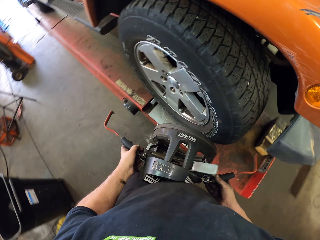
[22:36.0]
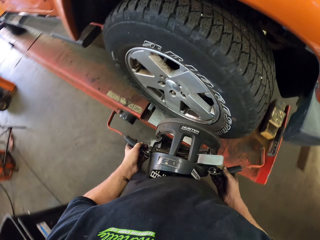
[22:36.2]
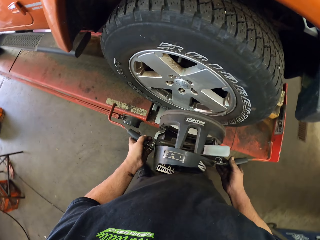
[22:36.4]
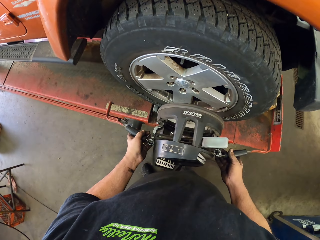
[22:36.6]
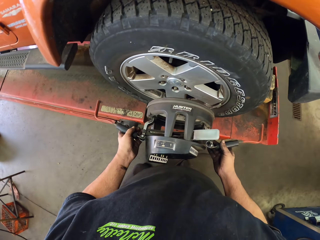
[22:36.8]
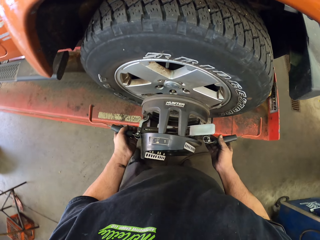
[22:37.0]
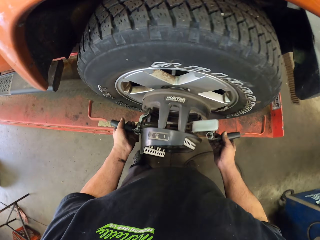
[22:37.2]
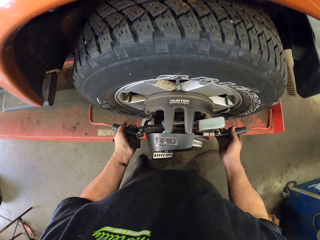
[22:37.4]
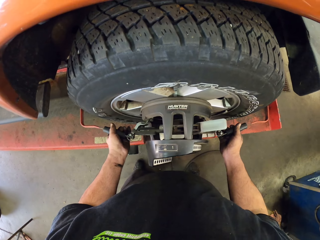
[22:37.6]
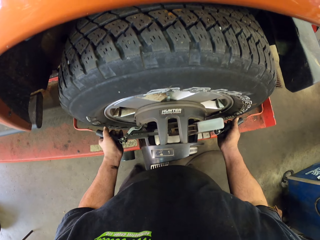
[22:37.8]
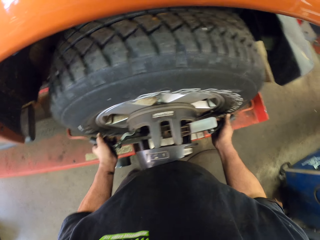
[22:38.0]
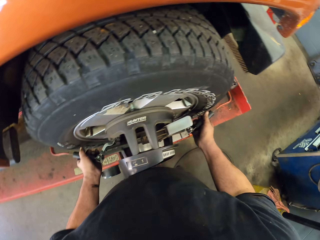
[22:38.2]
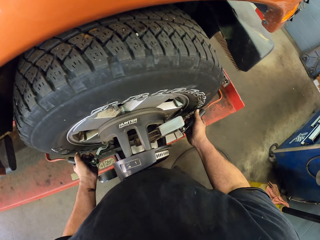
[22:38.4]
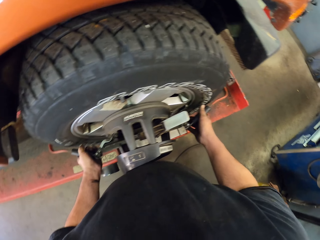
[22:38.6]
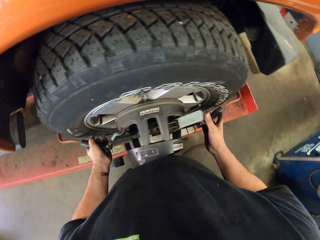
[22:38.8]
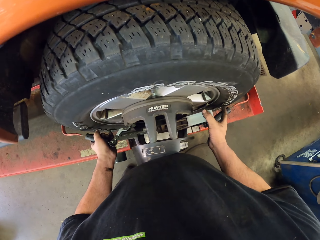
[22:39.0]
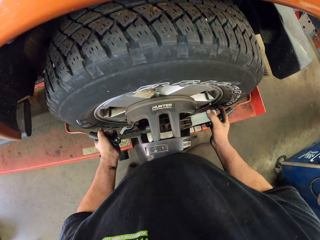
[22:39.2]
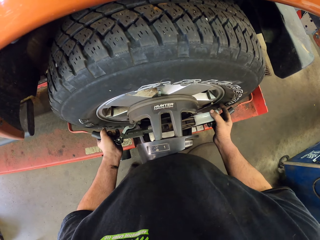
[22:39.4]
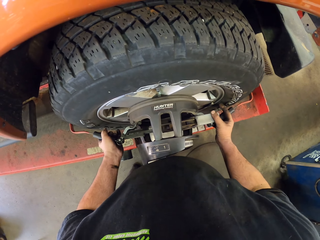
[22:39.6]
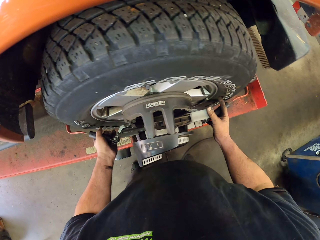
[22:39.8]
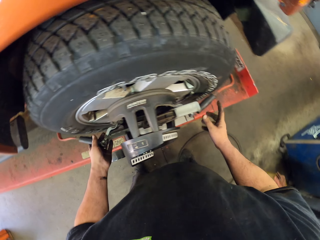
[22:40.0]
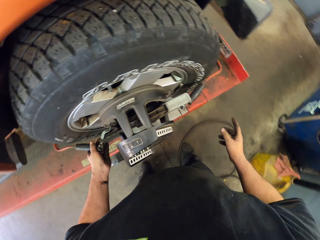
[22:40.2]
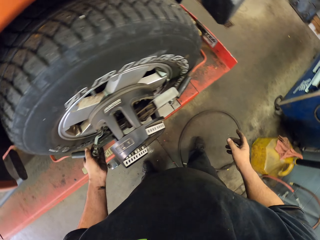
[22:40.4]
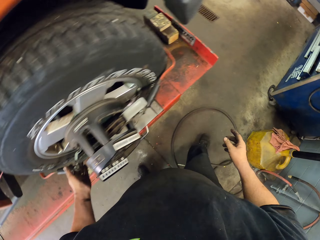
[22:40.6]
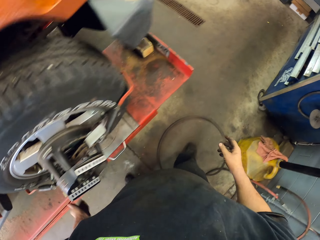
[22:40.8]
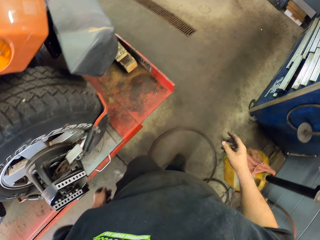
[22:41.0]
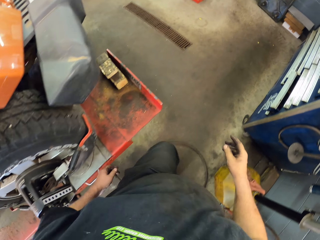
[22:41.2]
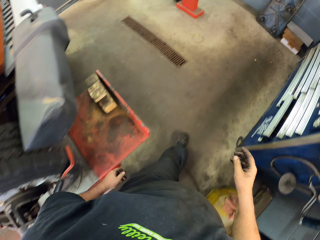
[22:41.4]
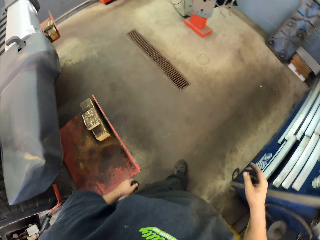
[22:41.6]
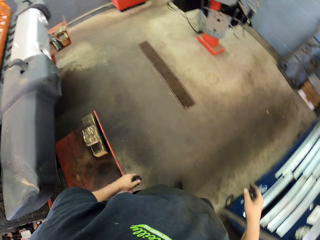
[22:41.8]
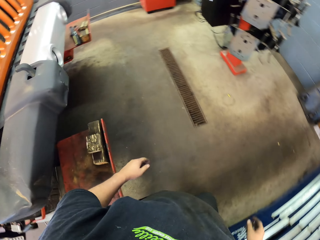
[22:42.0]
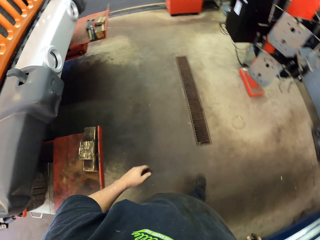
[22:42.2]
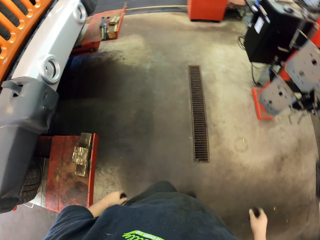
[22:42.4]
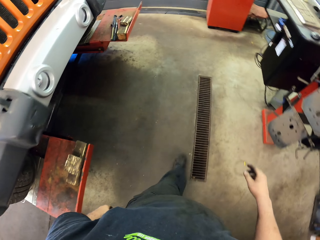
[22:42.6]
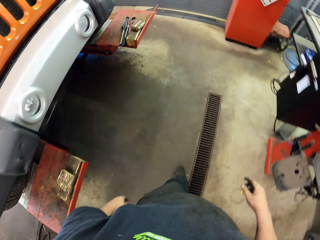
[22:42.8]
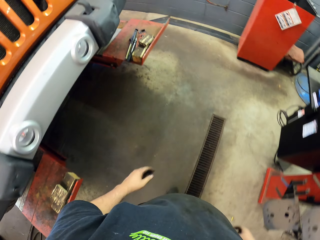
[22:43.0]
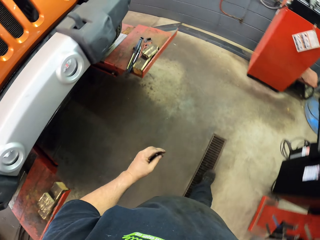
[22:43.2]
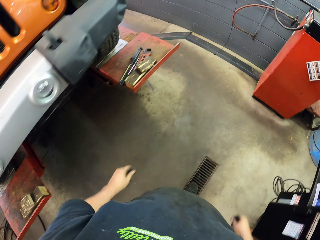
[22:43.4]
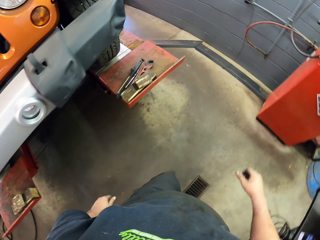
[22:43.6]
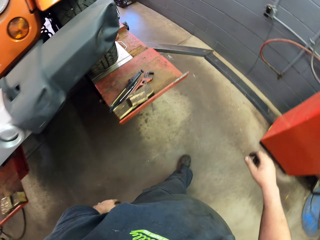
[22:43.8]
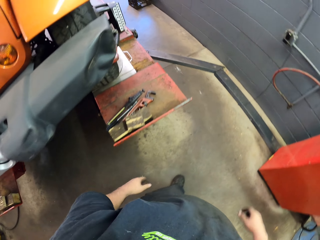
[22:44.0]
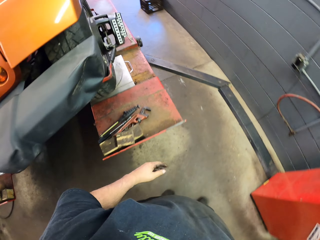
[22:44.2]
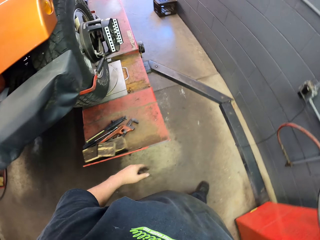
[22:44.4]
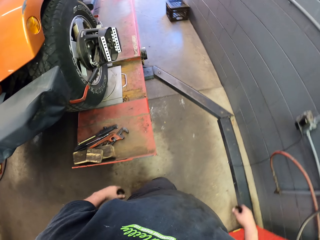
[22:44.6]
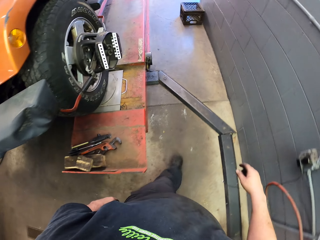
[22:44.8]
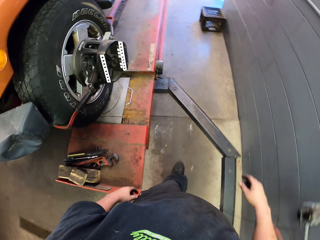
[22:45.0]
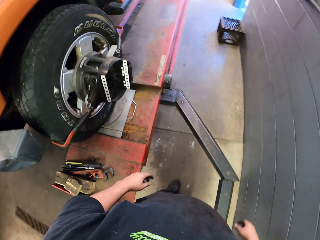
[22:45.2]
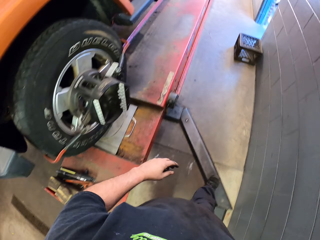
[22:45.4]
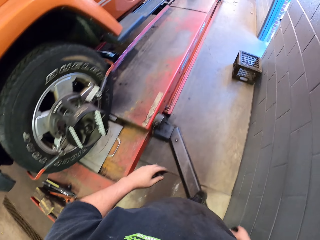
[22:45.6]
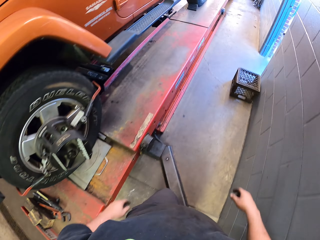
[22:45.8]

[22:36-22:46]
The camera wearer puts the wheel hub spare part on the wheel. They put something on the tyre. They walk around the garage.

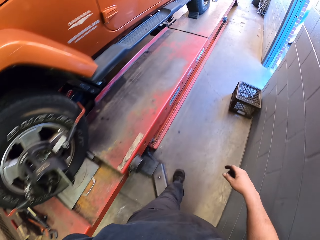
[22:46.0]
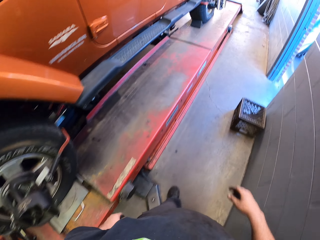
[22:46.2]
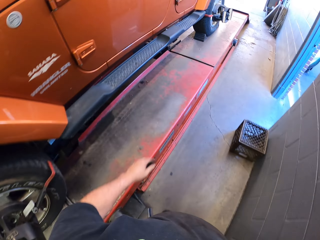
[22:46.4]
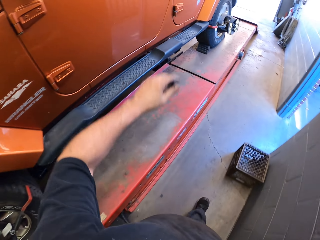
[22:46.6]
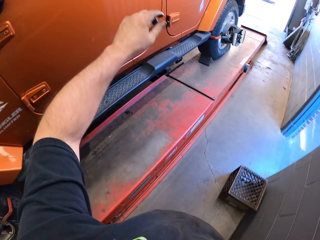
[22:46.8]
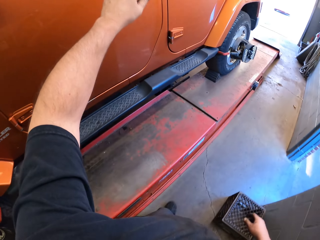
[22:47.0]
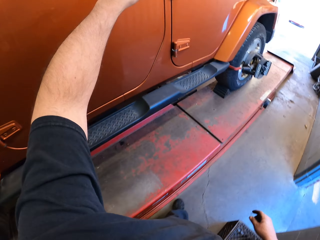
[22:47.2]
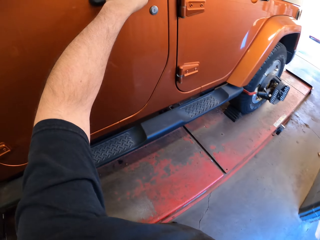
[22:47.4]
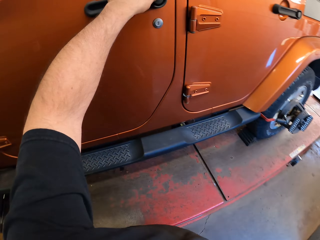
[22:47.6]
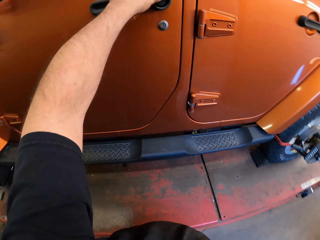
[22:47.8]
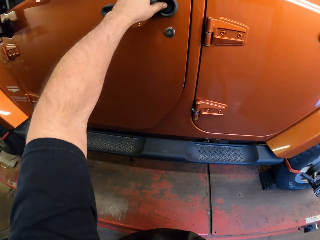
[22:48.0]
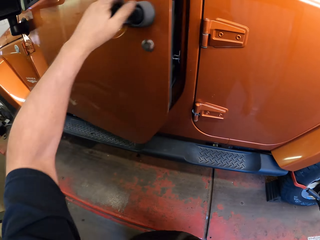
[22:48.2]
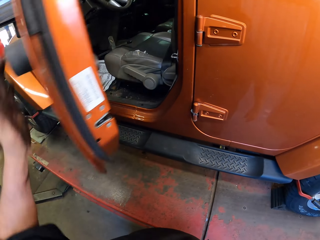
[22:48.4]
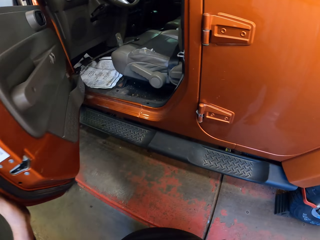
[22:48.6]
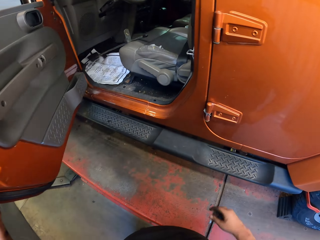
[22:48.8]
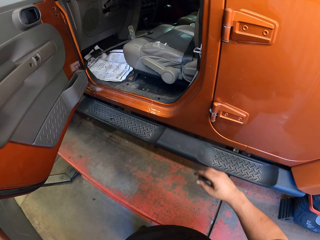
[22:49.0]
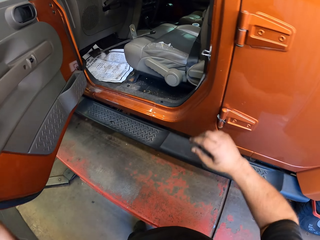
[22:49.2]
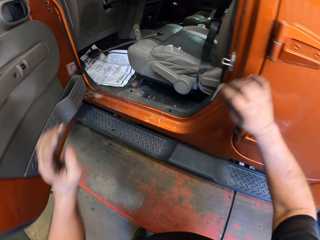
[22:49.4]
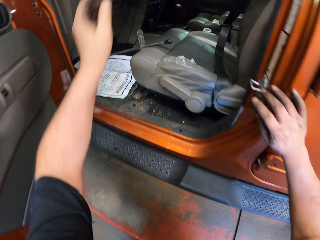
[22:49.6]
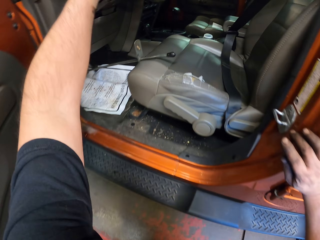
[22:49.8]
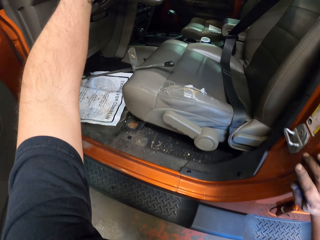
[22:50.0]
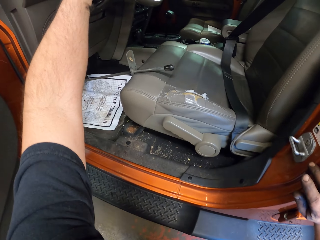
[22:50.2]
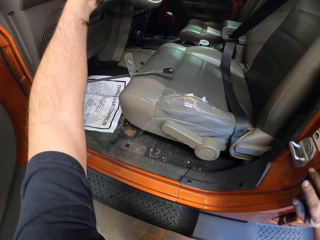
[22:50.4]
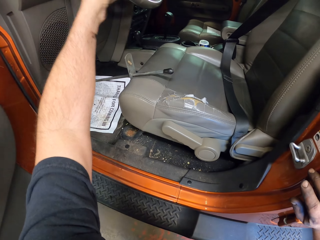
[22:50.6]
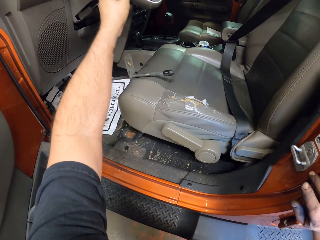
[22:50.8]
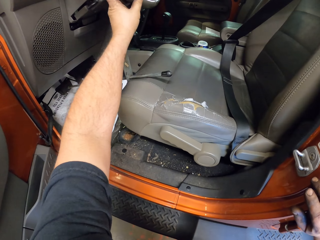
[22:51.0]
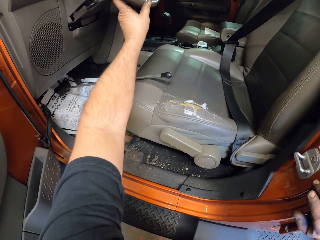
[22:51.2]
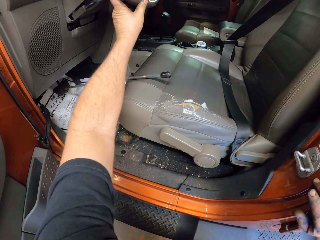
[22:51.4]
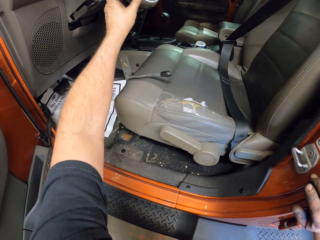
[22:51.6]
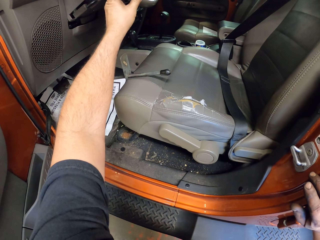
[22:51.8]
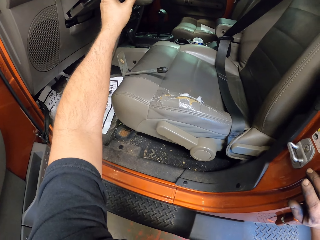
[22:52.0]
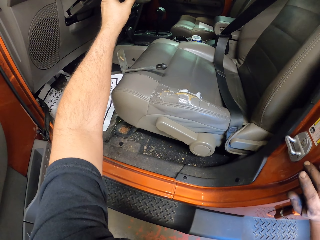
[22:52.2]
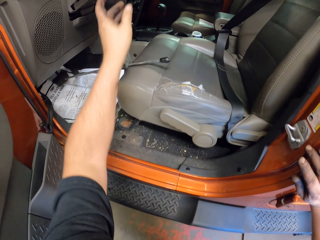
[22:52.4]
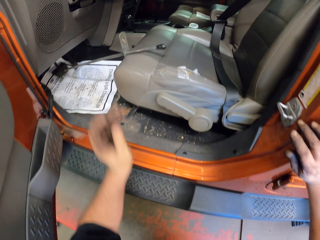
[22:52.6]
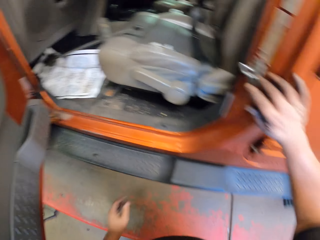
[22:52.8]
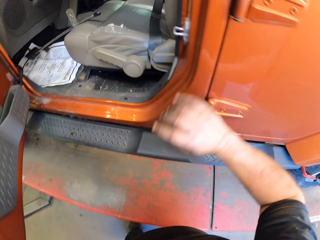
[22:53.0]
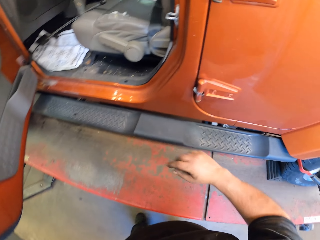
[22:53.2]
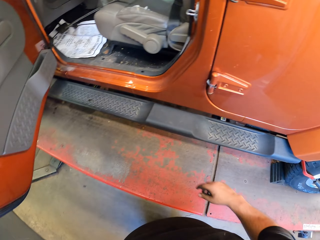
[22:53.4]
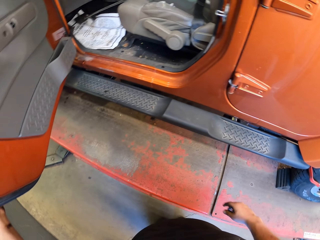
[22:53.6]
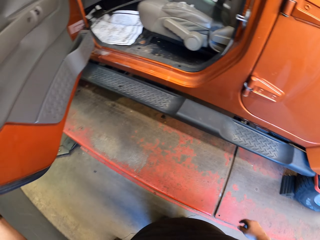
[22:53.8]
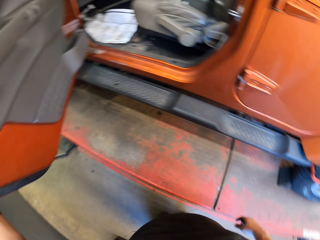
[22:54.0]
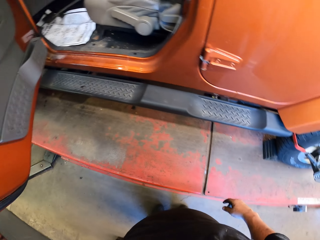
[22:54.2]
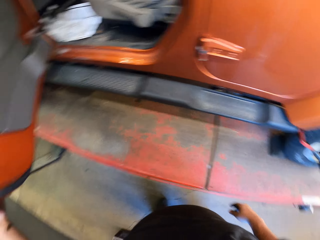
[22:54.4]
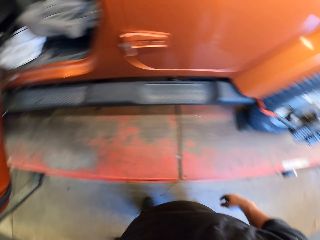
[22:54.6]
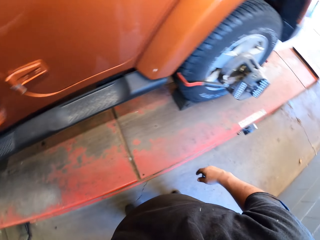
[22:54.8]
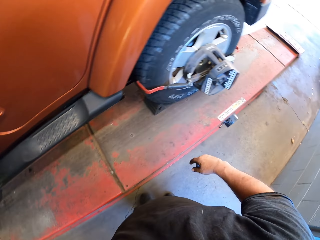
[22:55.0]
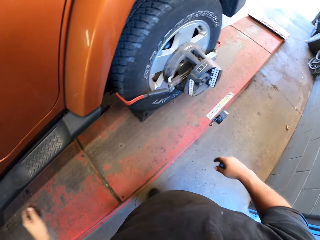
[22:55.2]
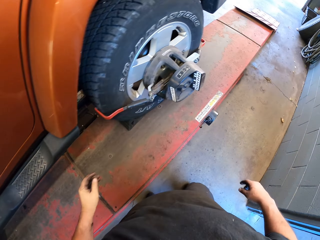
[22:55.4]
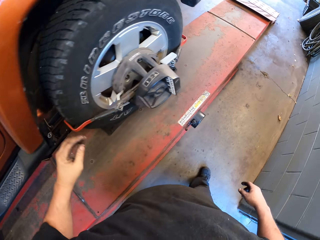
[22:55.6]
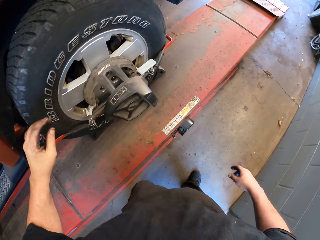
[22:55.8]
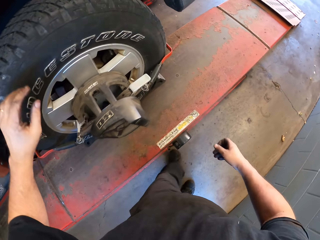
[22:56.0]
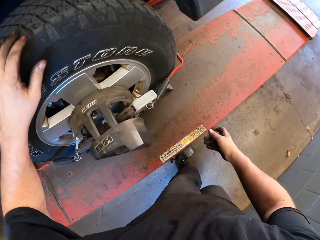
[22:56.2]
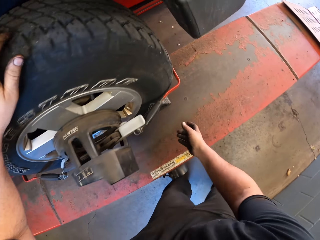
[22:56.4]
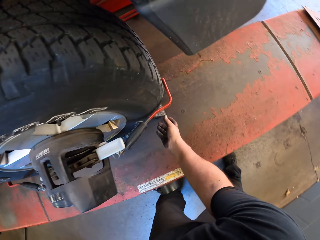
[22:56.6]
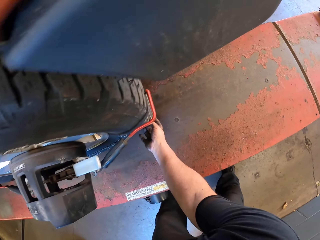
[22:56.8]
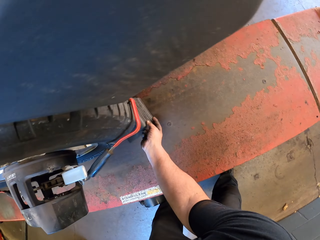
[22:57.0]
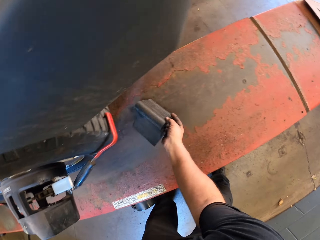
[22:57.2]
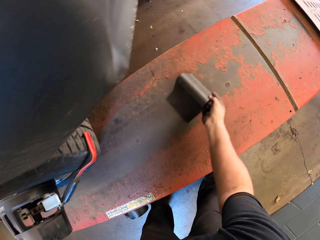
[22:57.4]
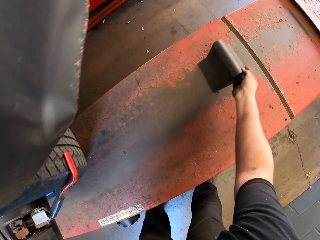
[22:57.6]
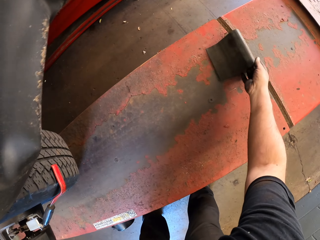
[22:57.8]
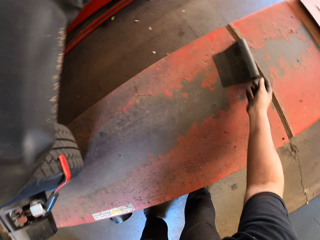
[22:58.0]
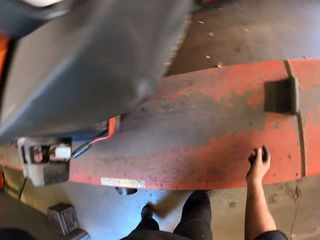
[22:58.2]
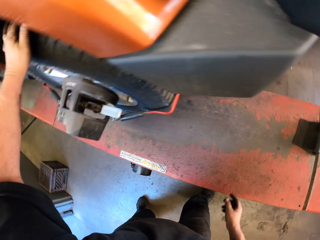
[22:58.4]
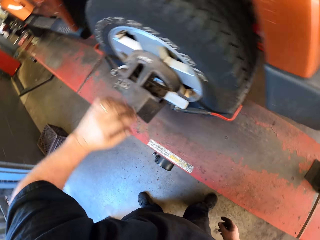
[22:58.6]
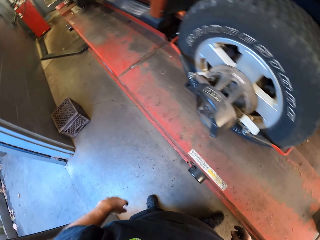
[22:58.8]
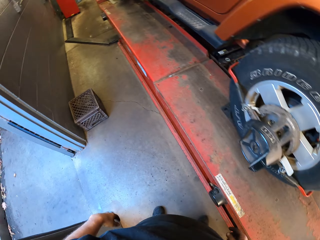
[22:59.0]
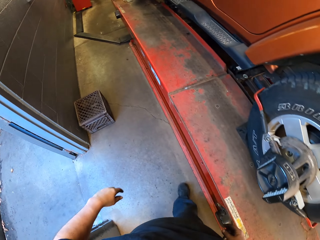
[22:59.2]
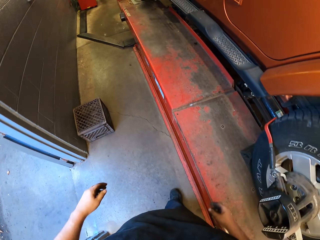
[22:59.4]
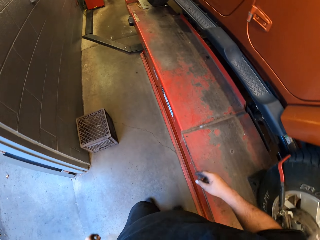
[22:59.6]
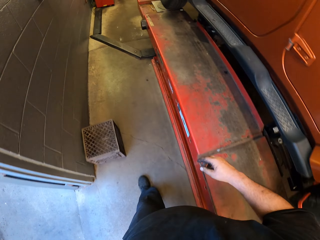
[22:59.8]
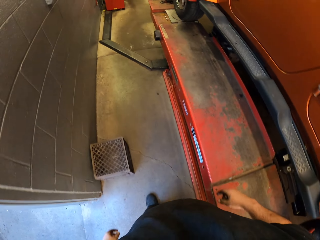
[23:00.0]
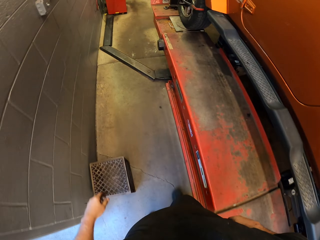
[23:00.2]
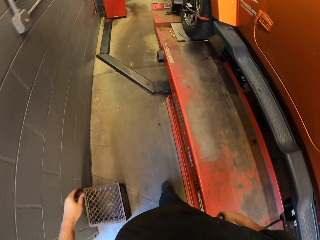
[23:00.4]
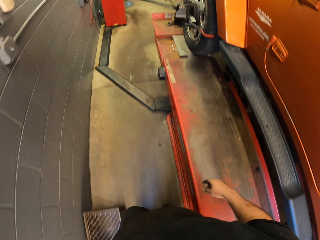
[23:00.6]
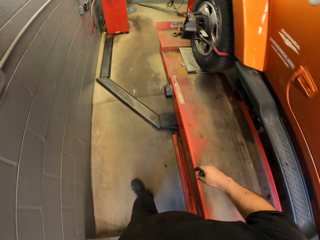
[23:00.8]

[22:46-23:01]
The camera wearer opens the car door. They steer the steering wheel with the left hand. They lift up the hand. They stop steering the steering wheel. They put the hand down. They move around the garage. They remove the car wheel holder. They touch the car tire. They put the car wheel holder away. They move around the garage.
